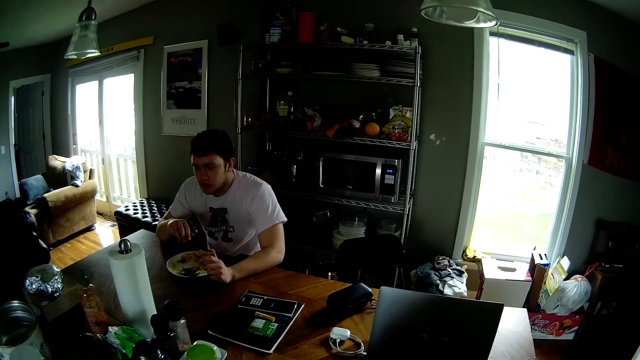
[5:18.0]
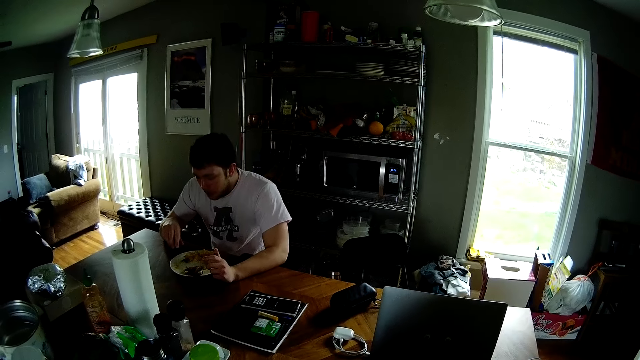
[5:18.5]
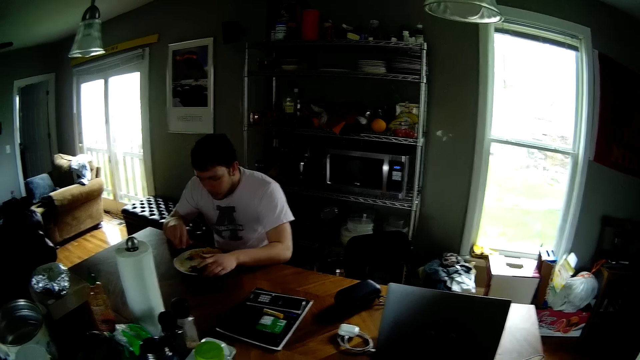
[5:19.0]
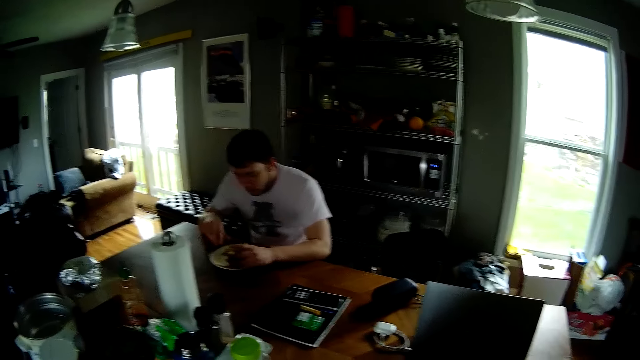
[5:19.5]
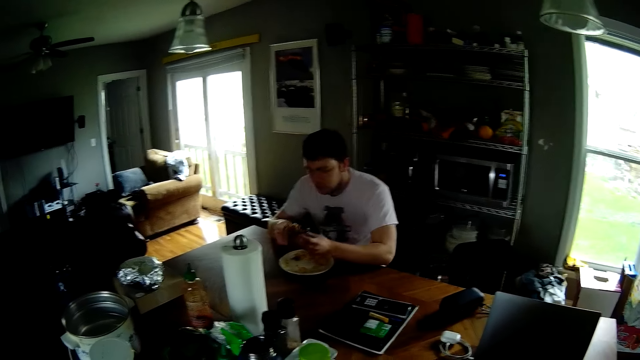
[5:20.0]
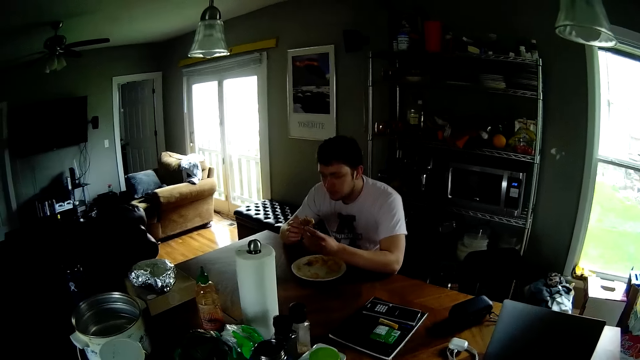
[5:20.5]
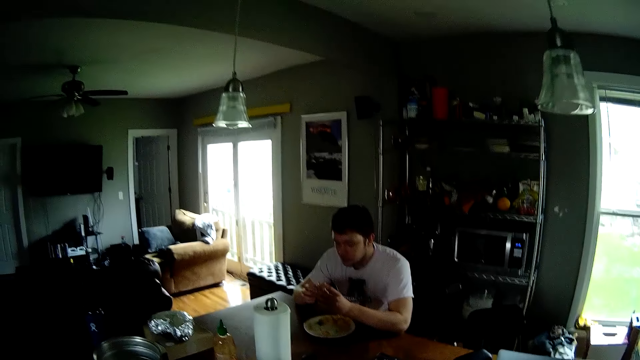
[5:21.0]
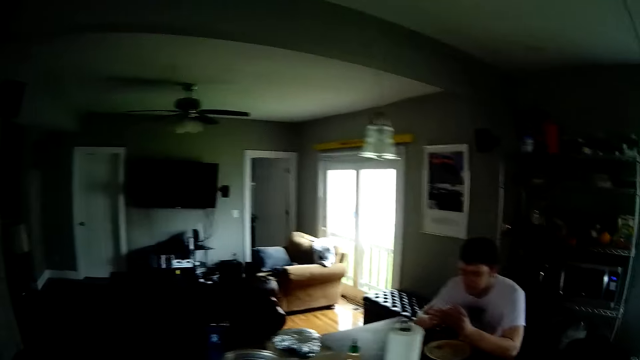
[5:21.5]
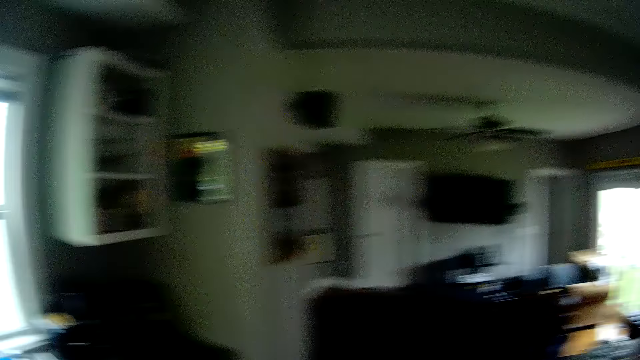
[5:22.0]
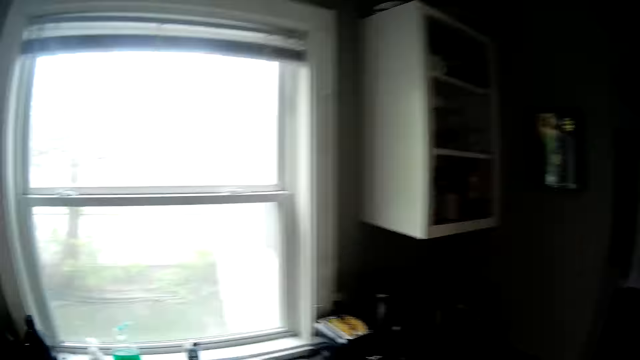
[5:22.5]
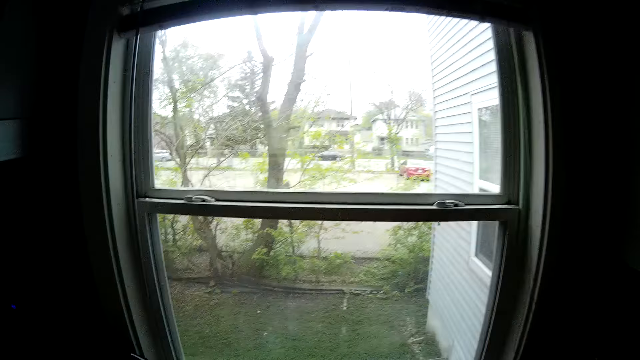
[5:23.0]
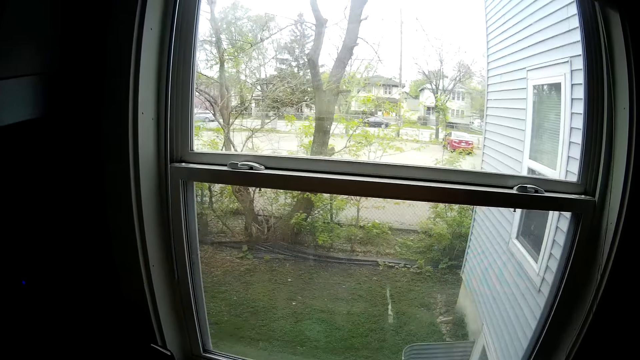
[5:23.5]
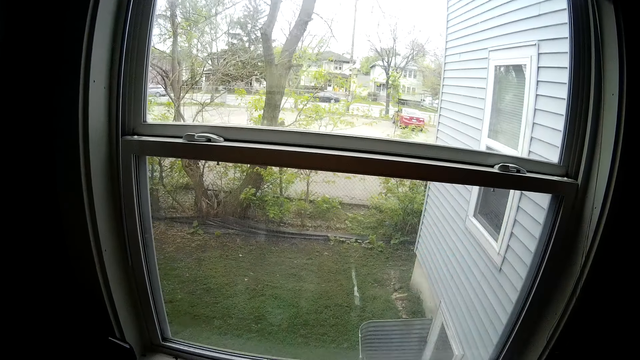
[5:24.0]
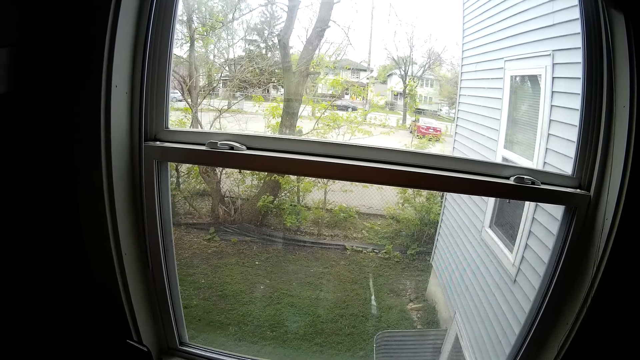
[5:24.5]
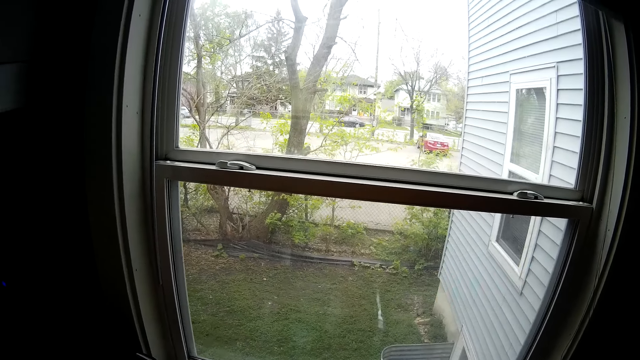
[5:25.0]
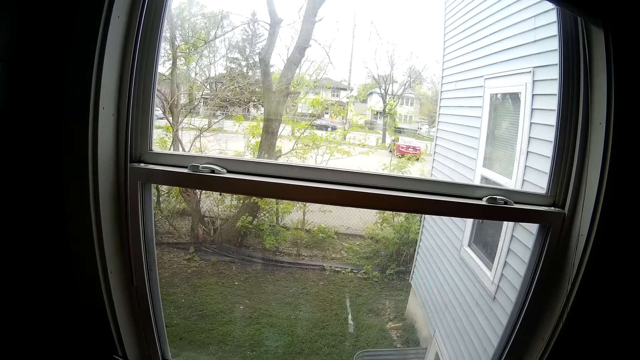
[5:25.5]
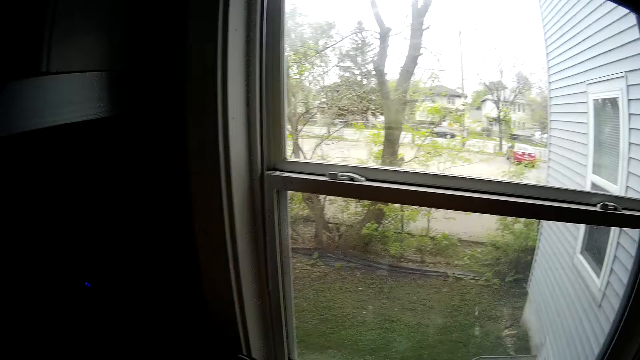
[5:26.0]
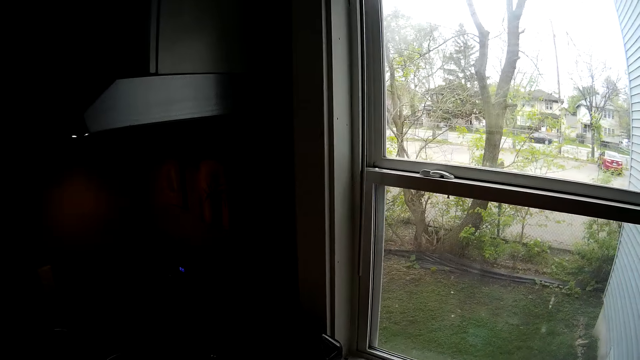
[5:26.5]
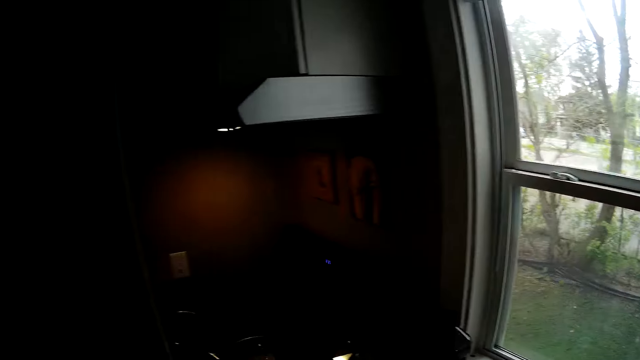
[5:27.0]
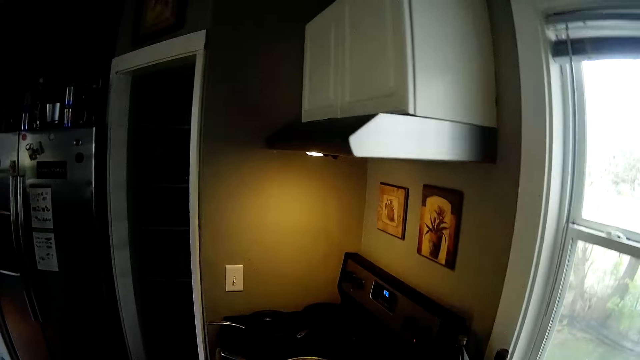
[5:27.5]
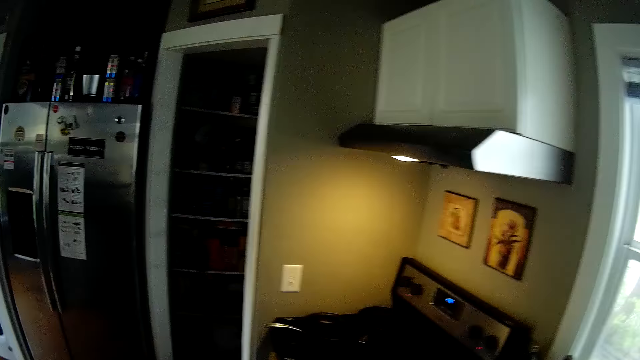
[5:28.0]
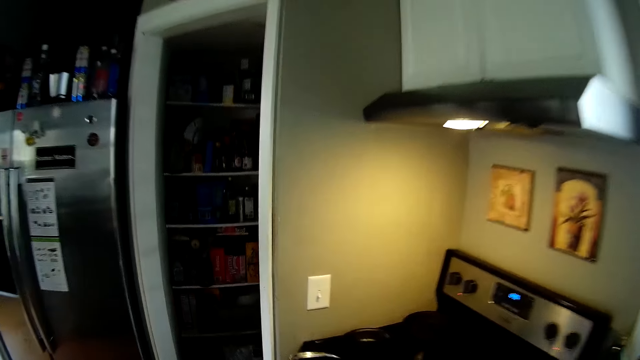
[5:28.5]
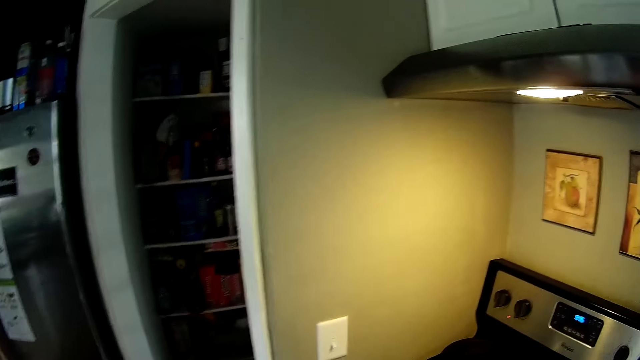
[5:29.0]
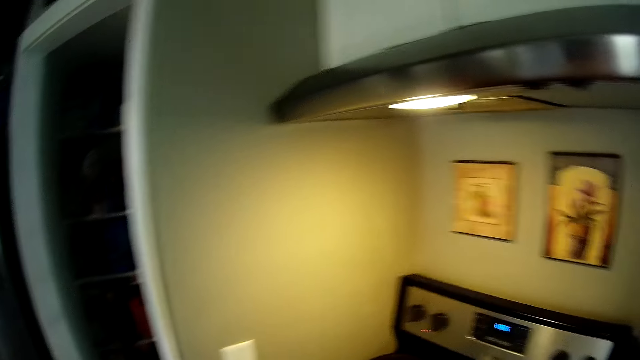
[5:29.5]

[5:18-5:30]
The man picks up the piece of meat from the plate with his left hand and holds the piece of meat with both hands.

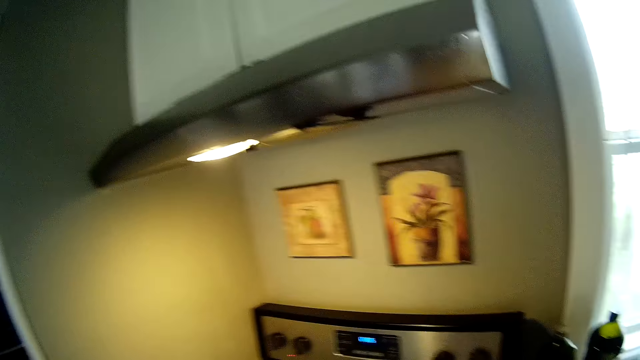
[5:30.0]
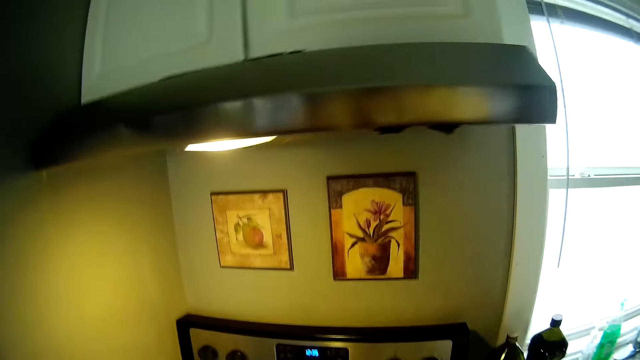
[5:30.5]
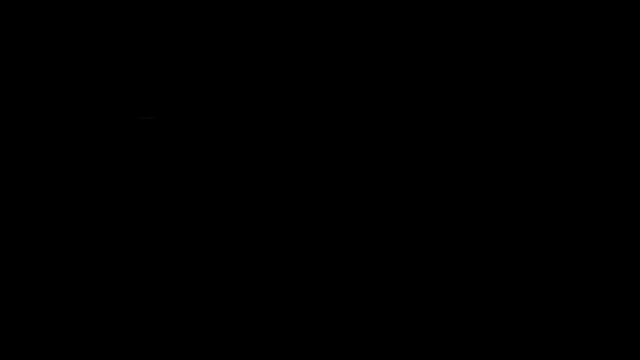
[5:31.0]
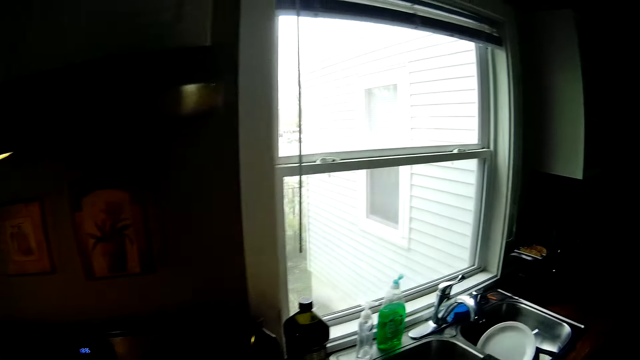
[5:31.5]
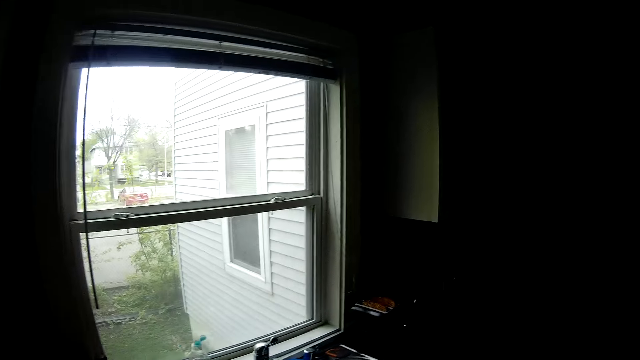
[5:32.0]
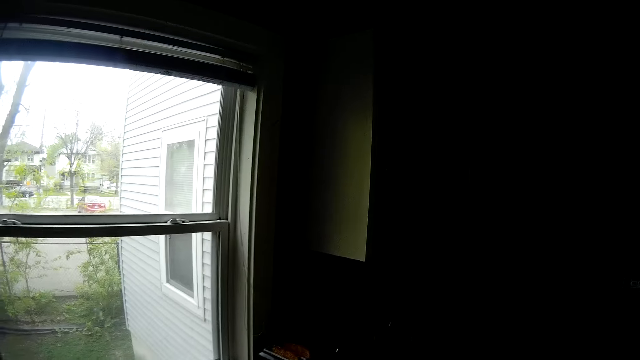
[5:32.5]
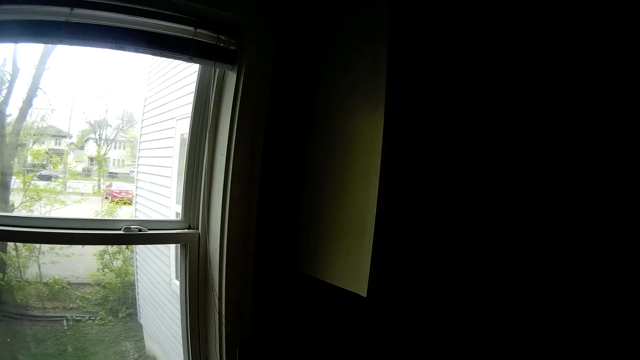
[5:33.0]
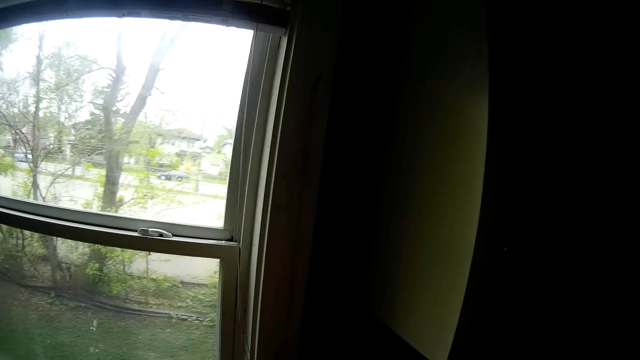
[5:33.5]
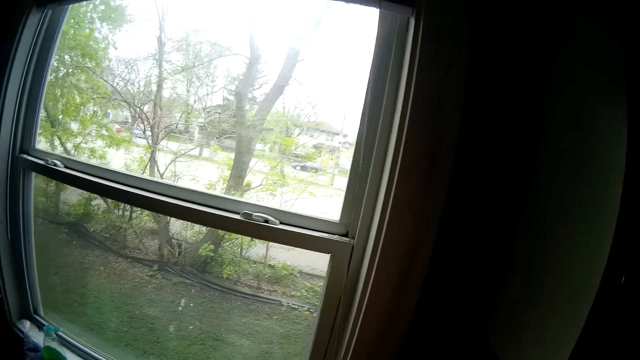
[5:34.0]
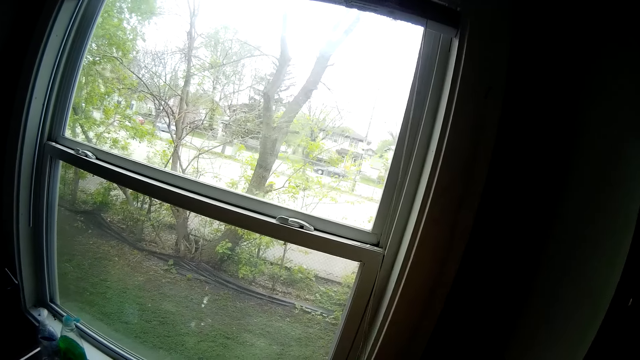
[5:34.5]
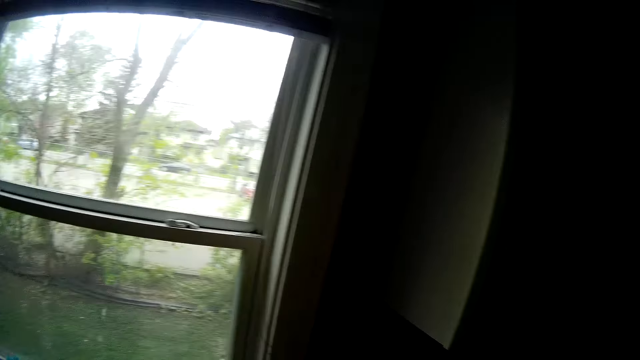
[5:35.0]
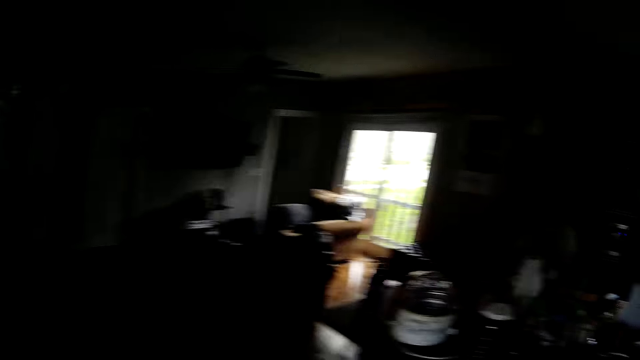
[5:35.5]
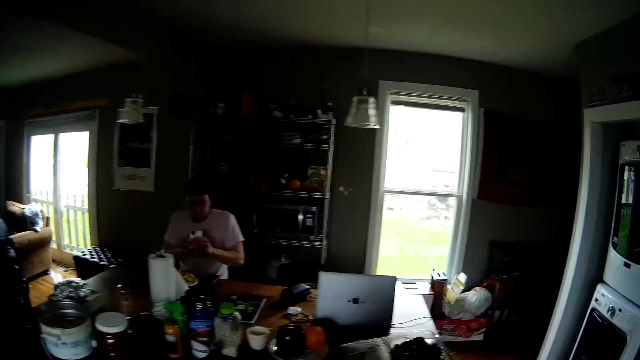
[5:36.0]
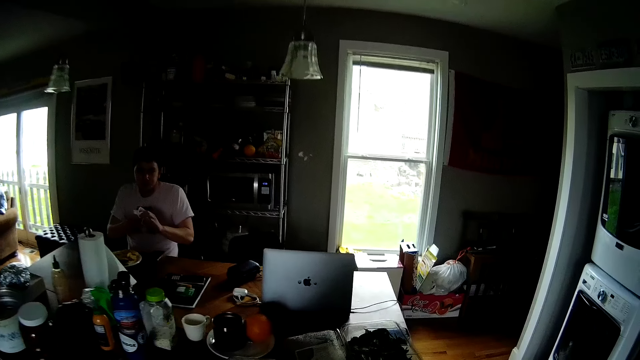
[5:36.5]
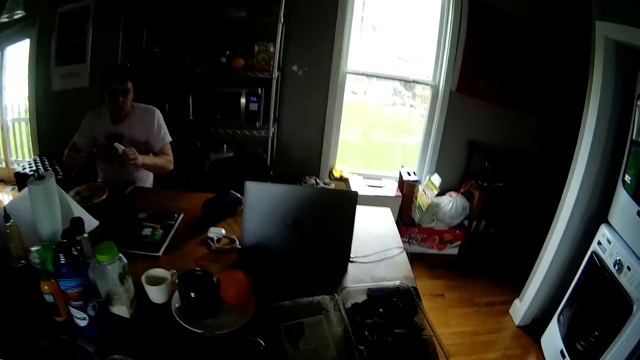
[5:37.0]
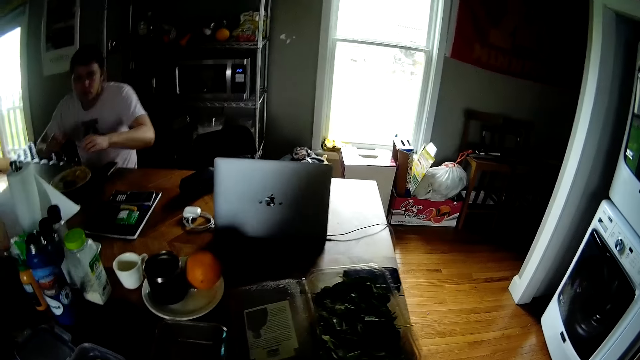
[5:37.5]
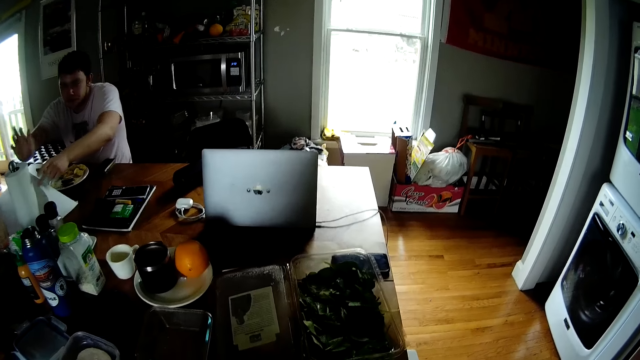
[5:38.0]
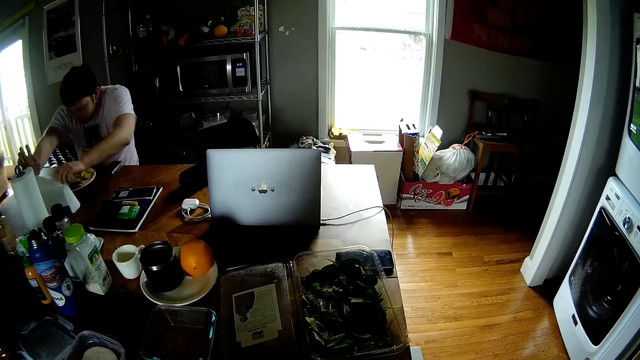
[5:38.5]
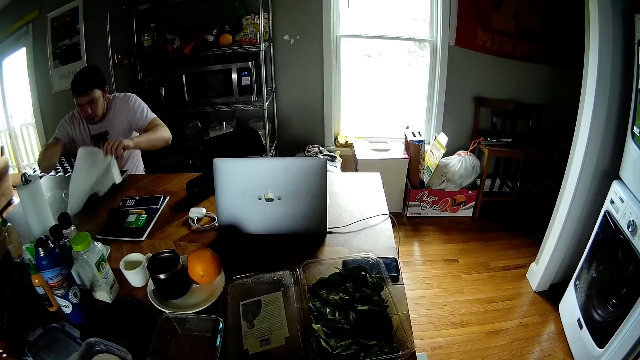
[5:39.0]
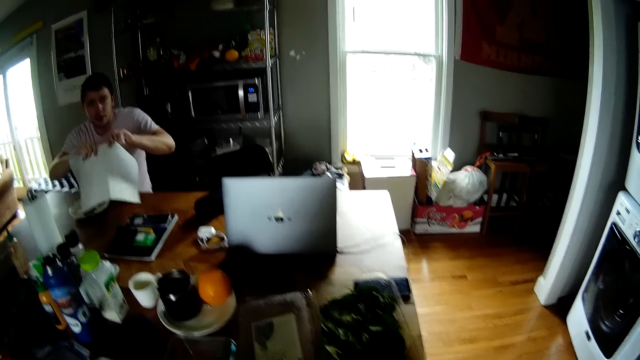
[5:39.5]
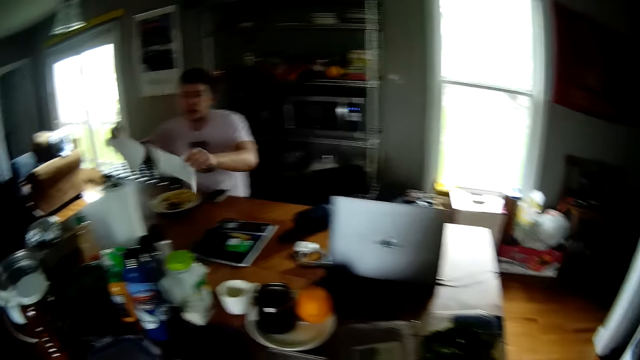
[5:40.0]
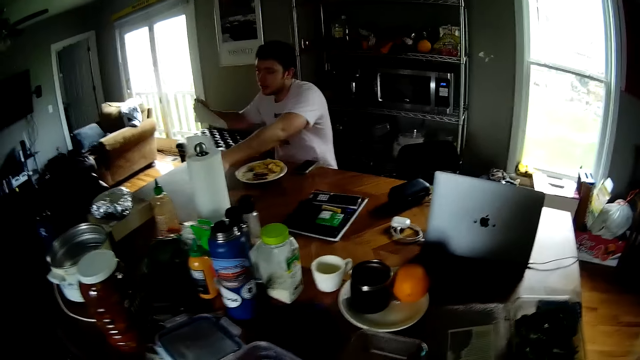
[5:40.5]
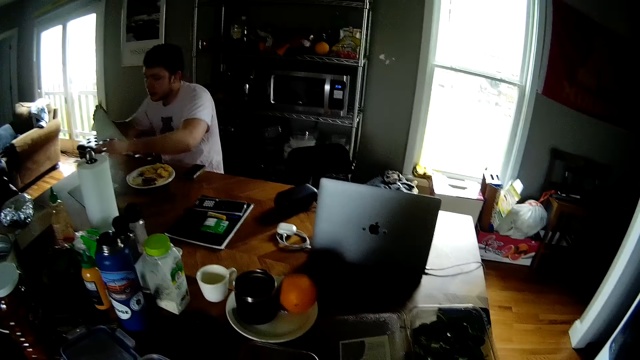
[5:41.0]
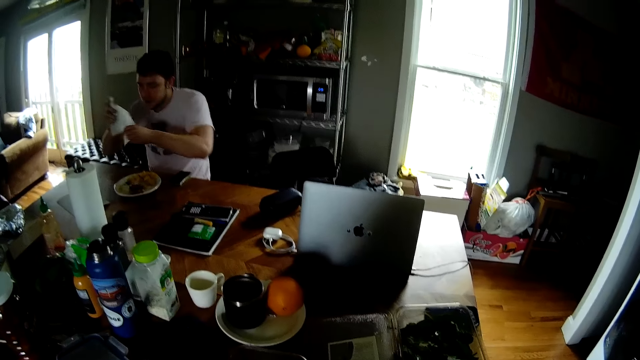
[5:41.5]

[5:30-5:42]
The man wipes his hands with a sheet of kitchen roll, tears a sheet from the kitchen roll on the table with both his hands, tears the sheet into two with both hands, and drops the sheet in his left hand on the table. The camera wearer looks around.
